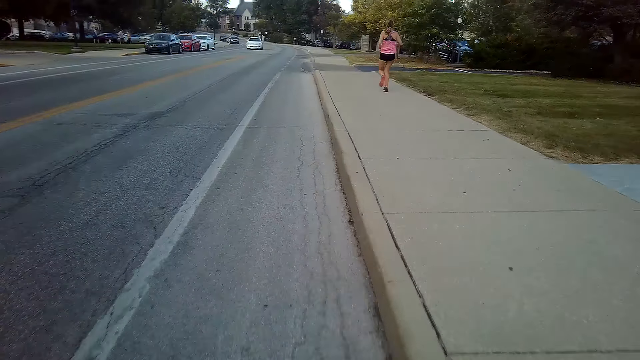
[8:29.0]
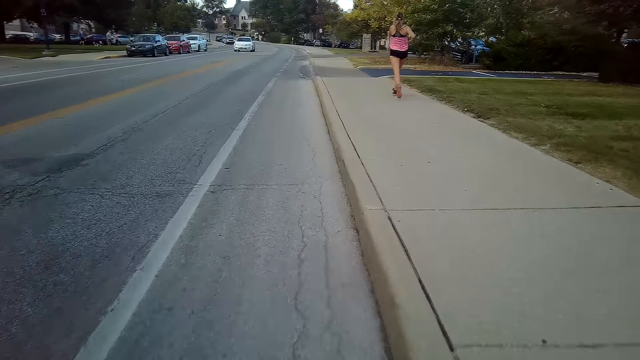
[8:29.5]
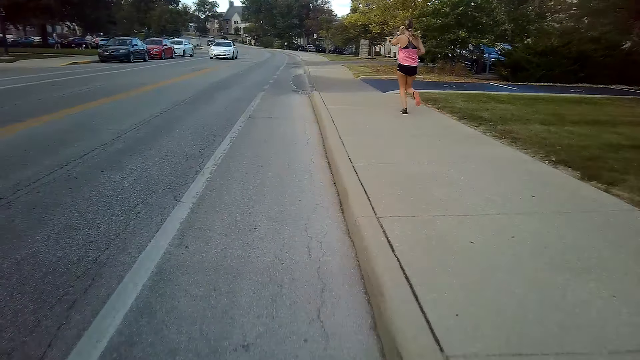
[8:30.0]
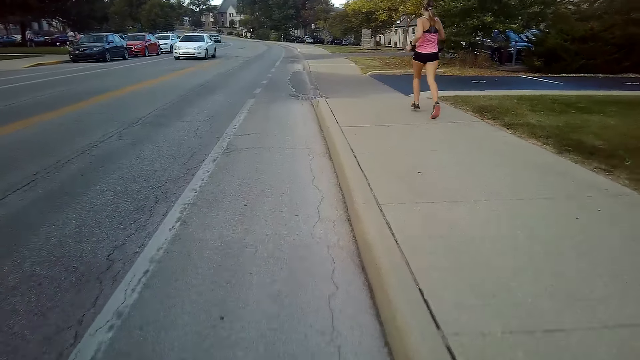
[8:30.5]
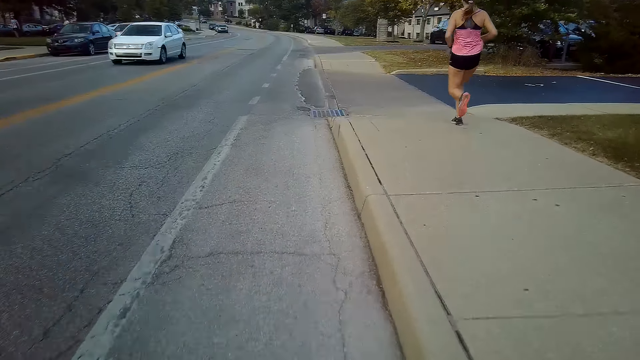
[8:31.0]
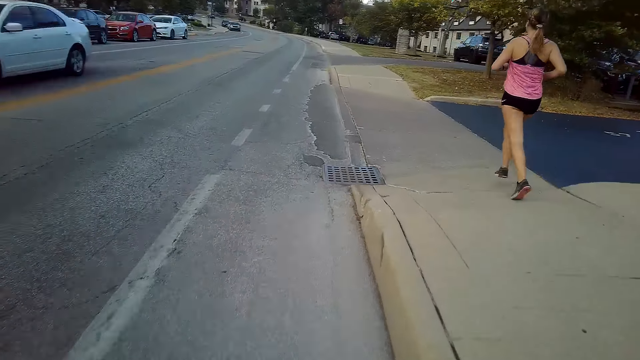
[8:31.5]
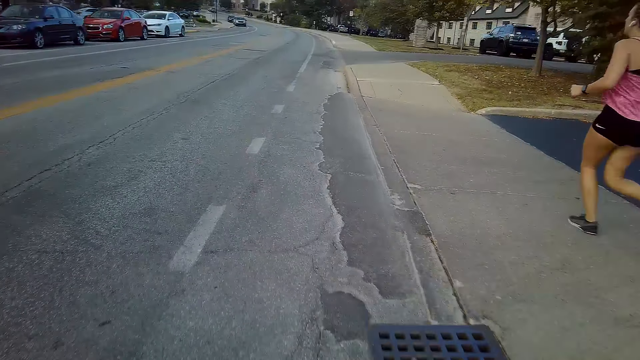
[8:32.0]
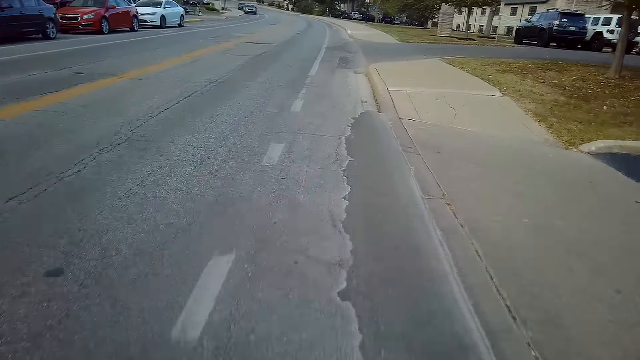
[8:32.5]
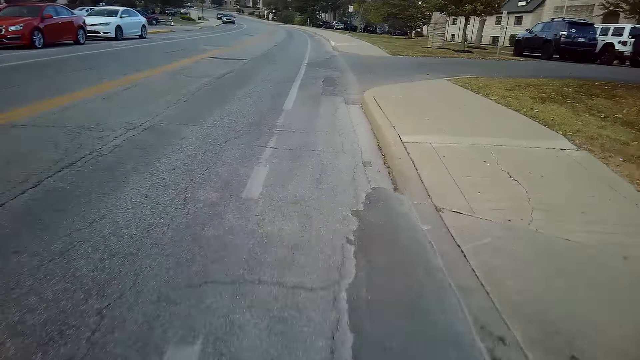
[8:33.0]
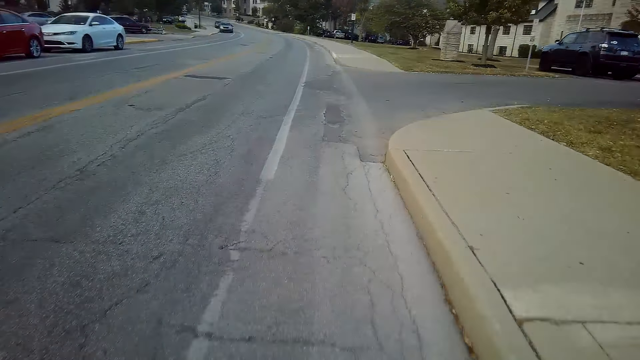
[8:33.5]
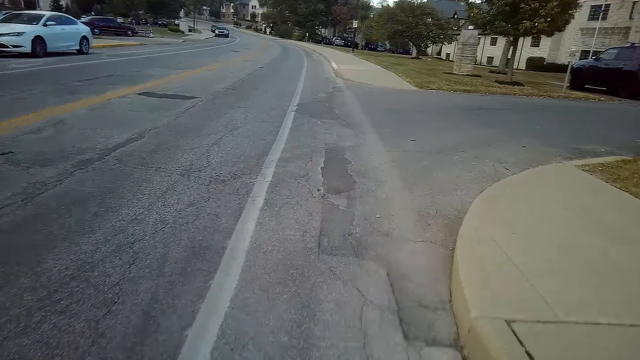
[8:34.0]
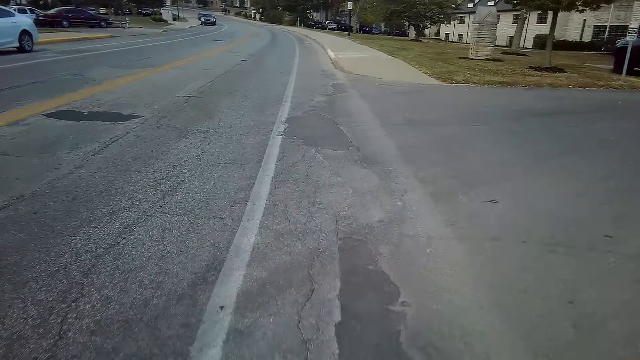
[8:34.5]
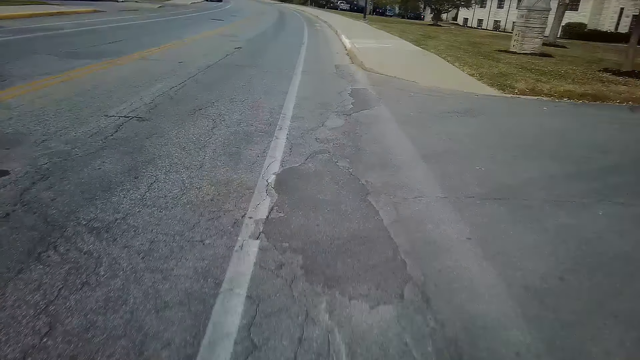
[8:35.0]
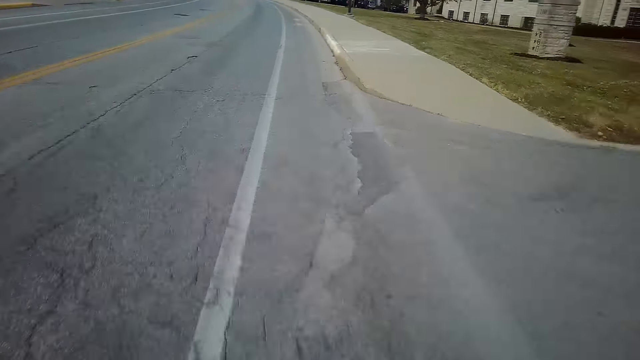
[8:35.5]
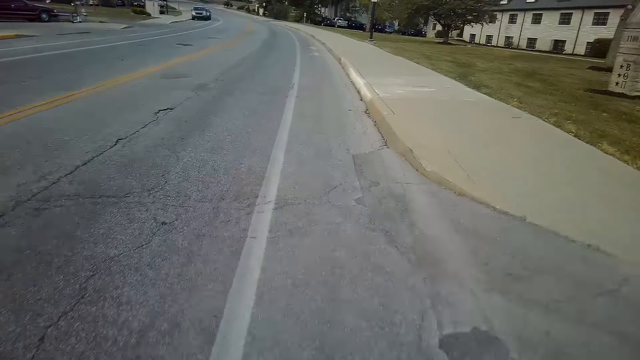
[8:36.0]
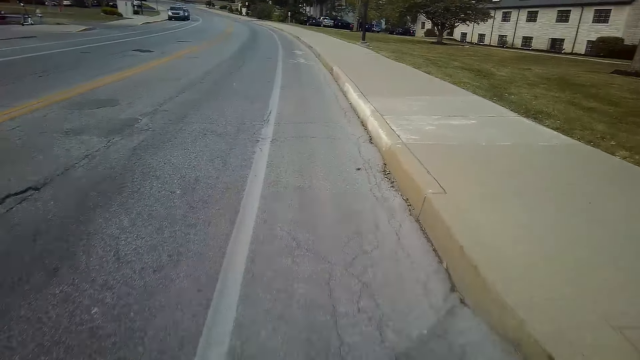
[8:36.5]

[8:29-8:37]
A person jogs on the sidewalk.

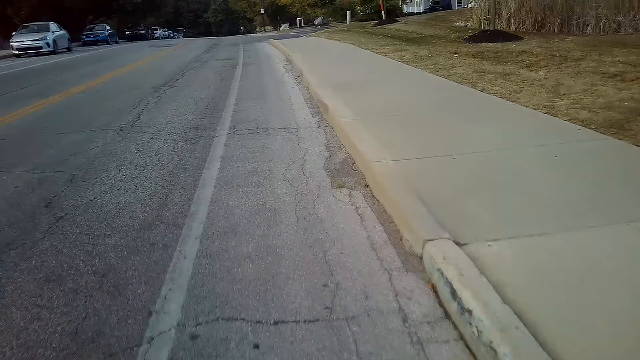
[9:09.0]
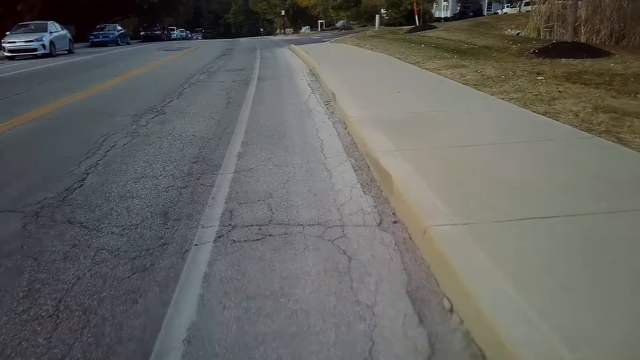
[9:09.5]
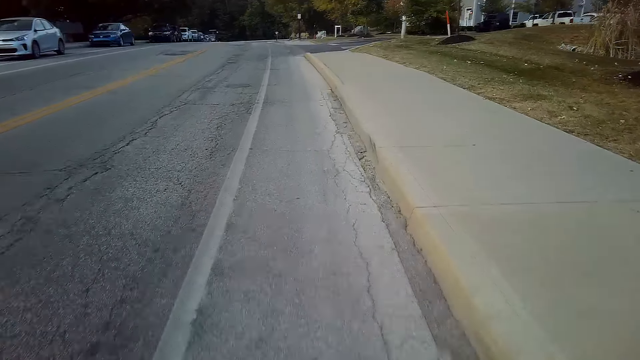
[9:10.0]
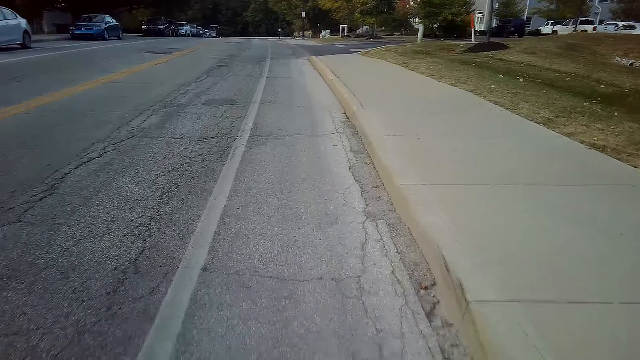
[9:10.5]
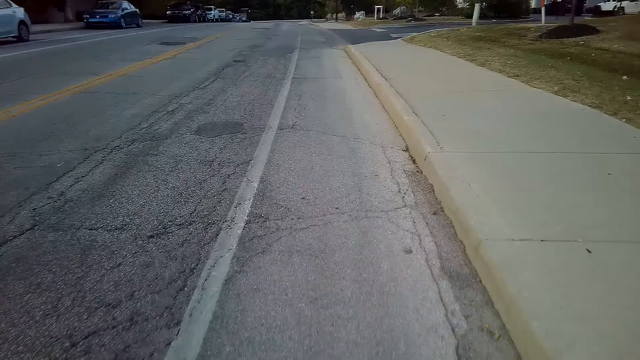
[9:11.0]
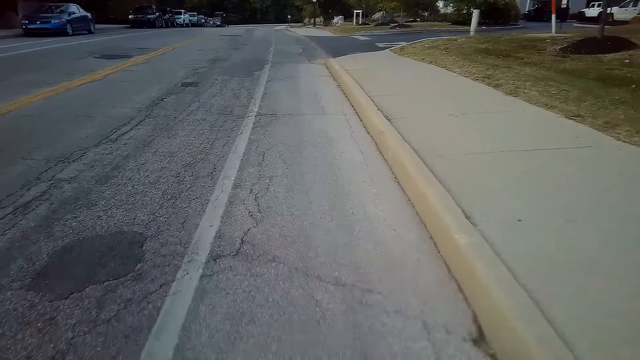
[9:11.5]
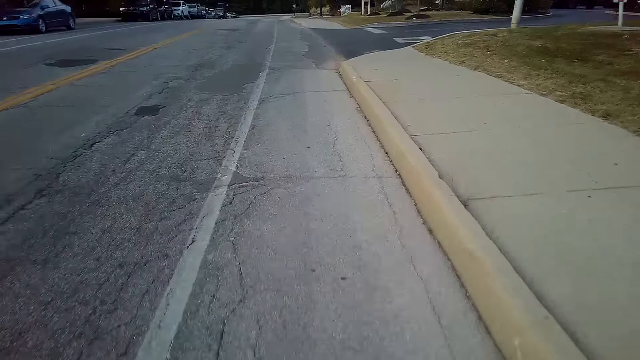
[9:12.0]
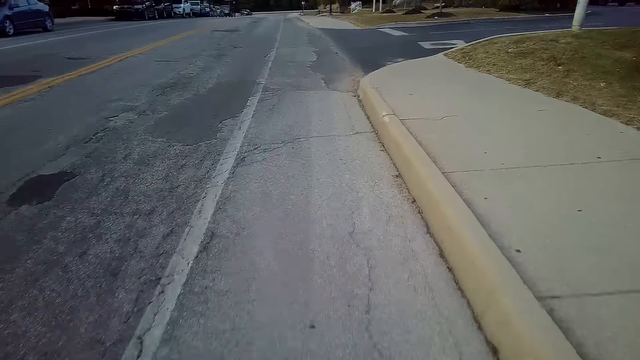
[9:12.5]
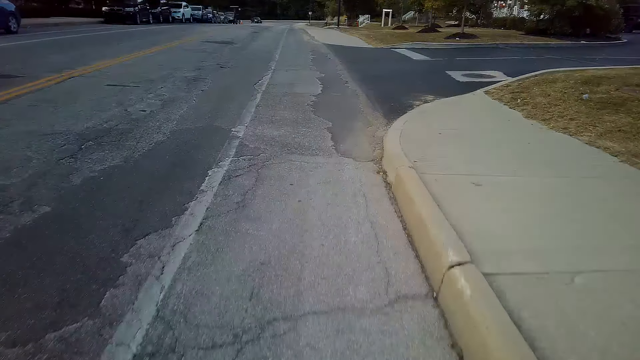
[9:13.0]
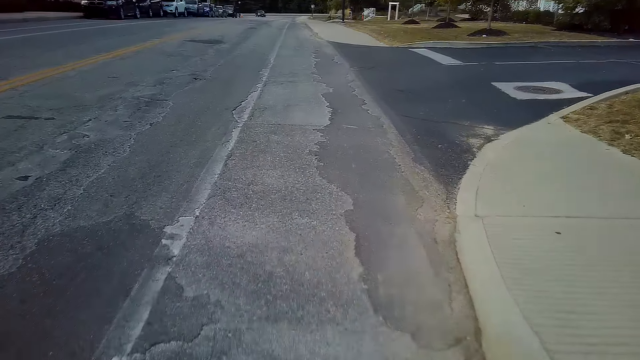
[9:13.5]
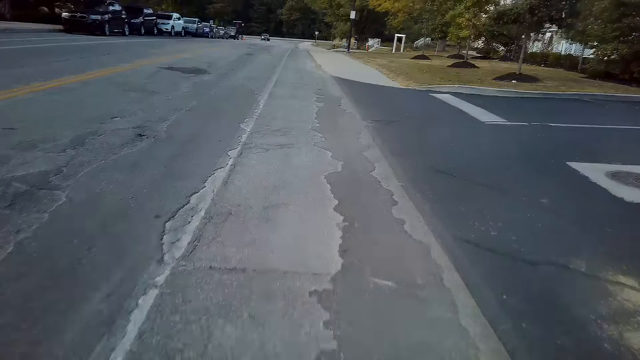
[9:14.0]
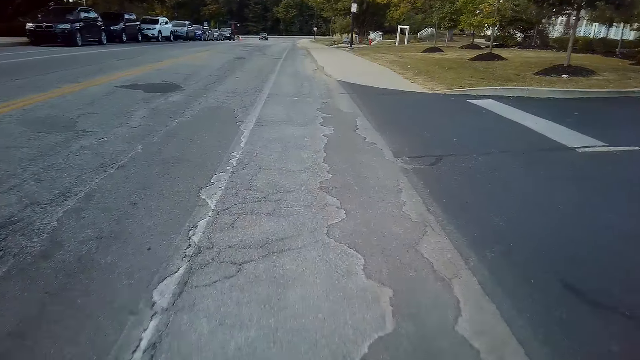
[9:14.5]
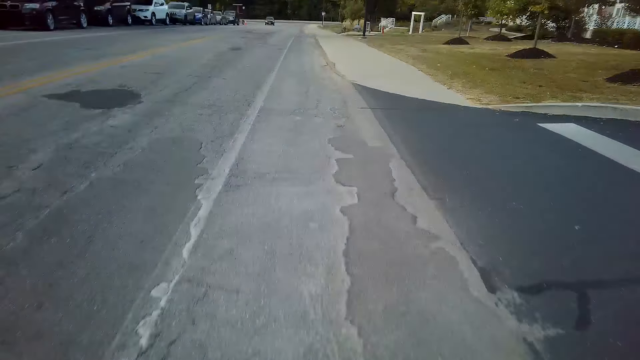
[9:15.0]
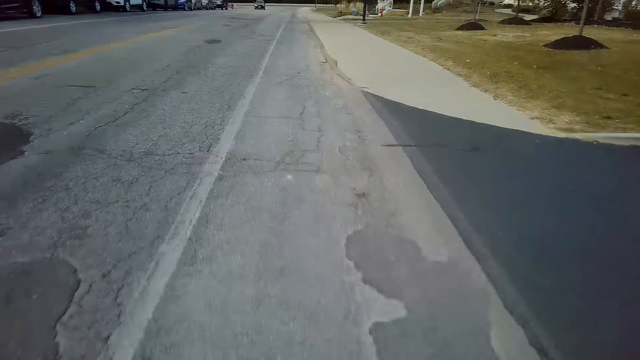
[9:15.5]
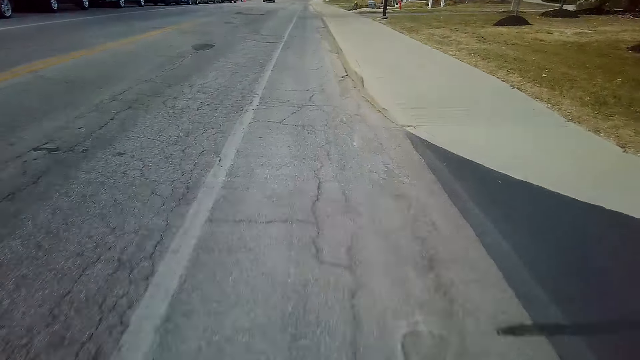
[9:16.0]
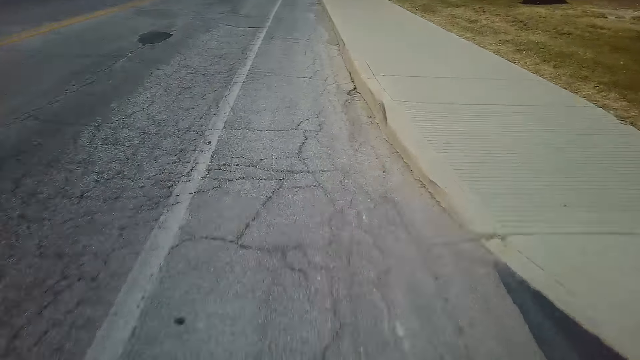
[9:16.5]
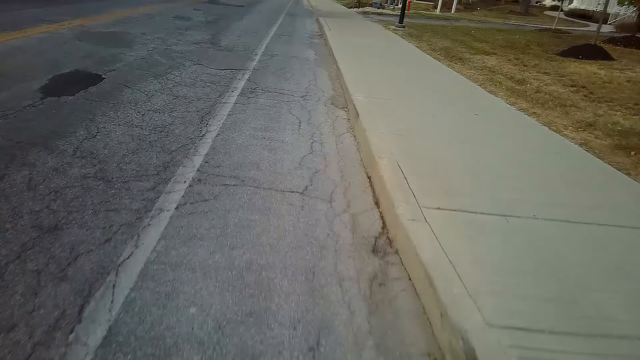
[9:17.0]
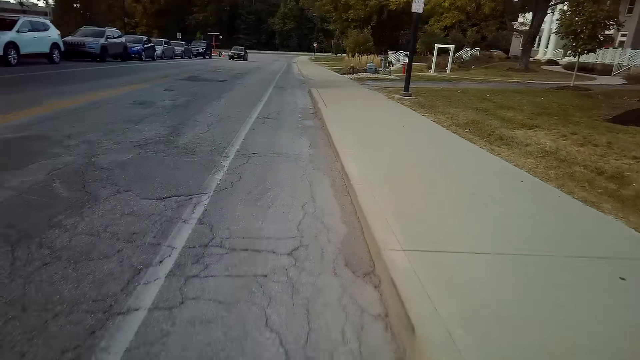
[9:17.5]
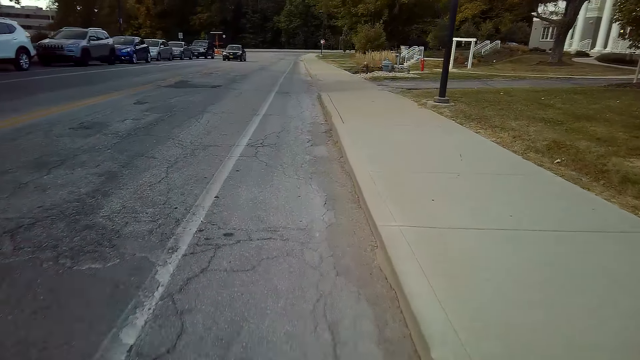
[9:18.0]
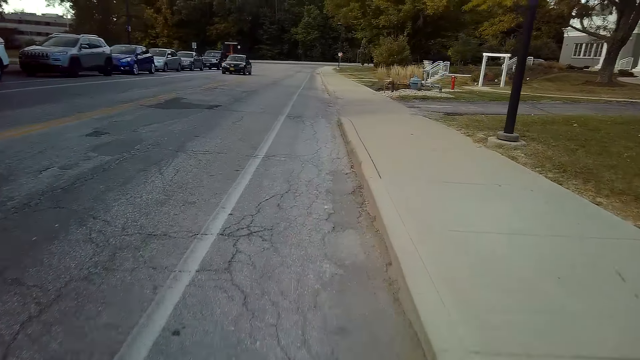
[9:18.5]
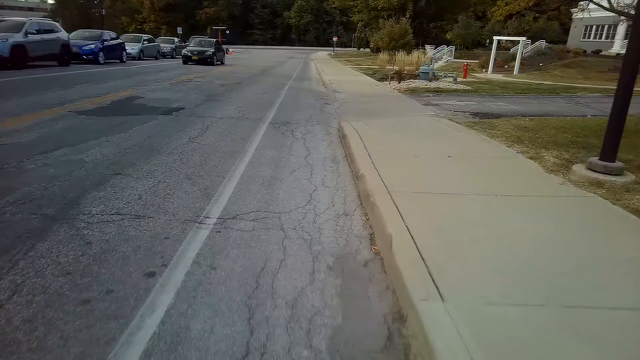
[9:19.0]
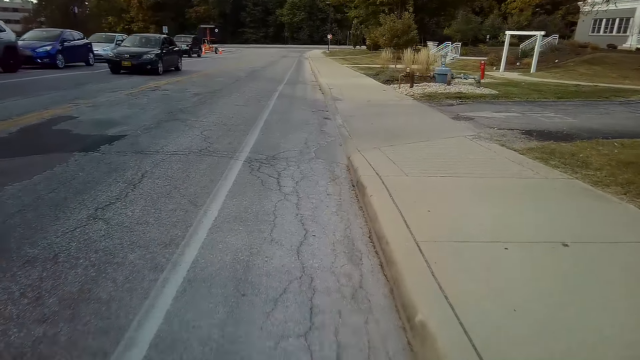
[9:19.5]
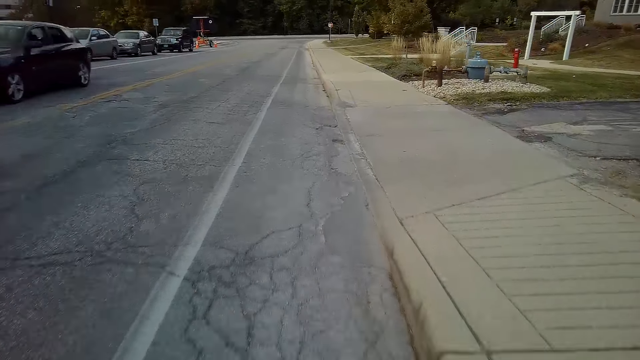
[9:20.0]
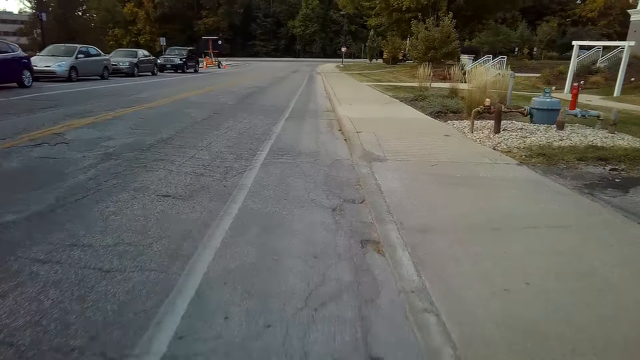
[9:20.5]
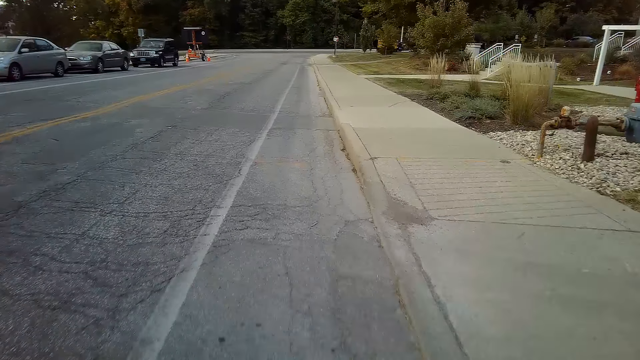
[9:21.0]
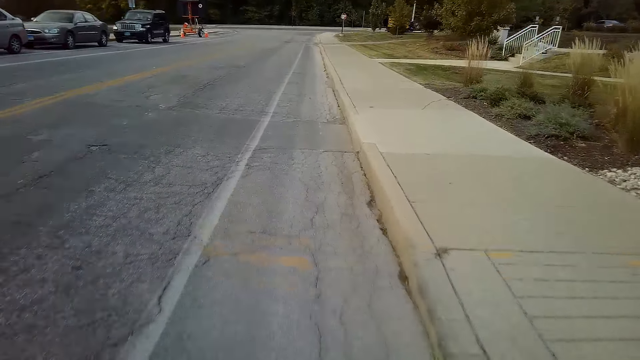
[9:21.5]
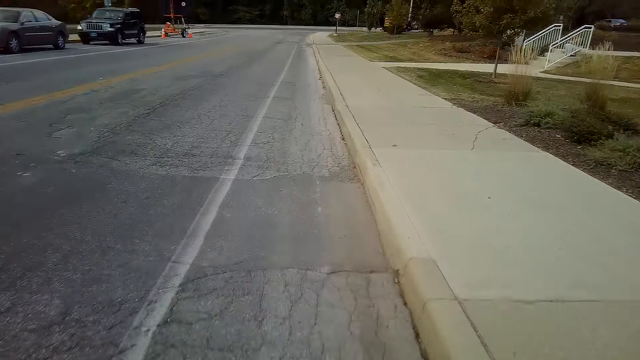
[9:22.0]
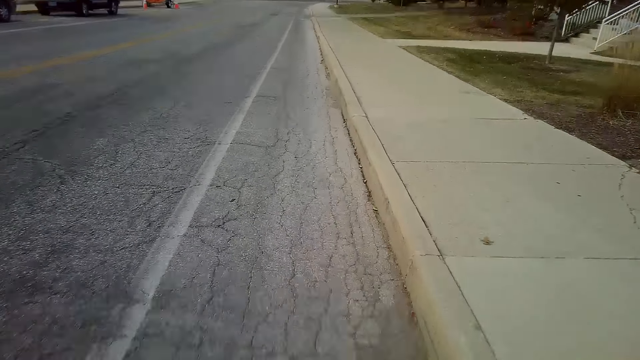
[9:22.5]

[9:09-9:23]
The camera wearer rides a mountain bike along the road.
